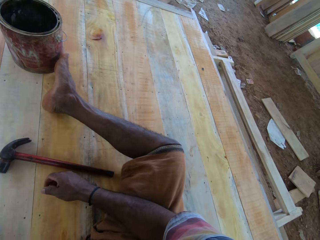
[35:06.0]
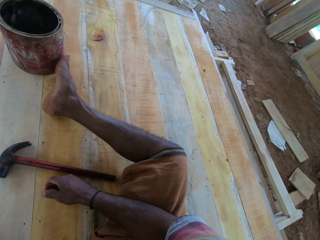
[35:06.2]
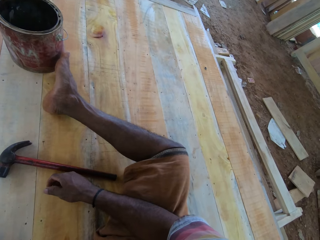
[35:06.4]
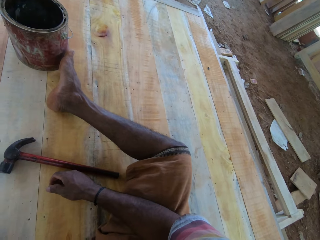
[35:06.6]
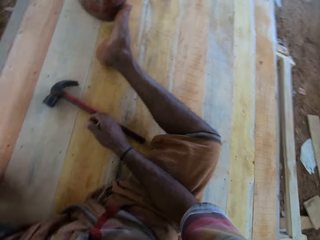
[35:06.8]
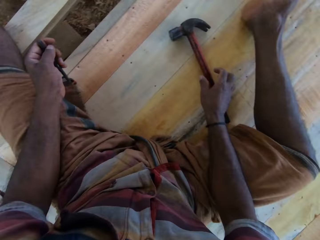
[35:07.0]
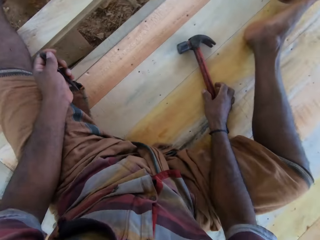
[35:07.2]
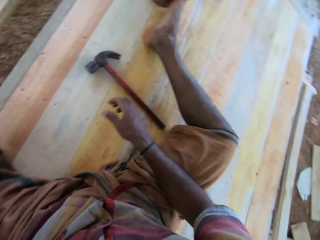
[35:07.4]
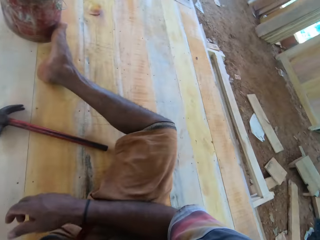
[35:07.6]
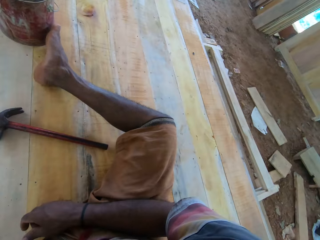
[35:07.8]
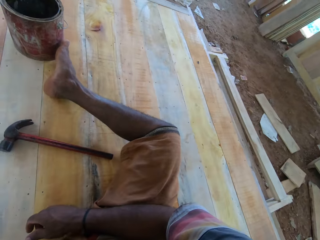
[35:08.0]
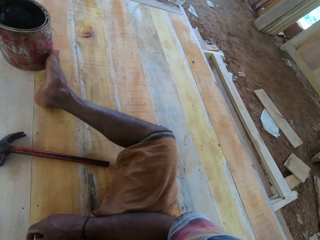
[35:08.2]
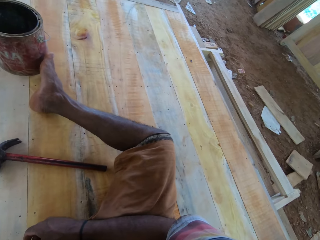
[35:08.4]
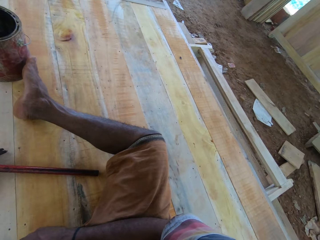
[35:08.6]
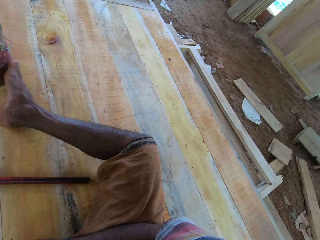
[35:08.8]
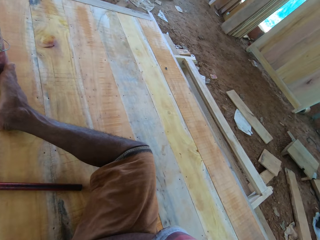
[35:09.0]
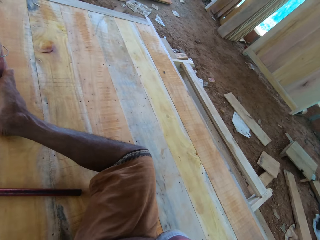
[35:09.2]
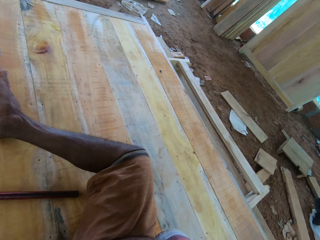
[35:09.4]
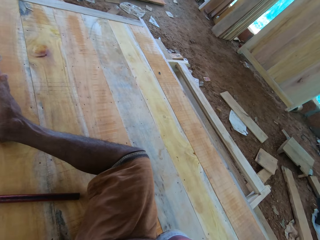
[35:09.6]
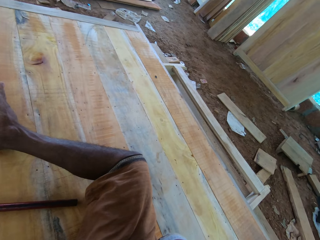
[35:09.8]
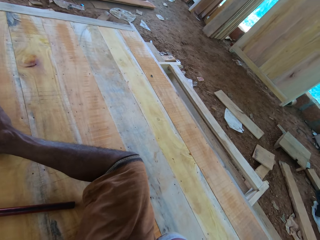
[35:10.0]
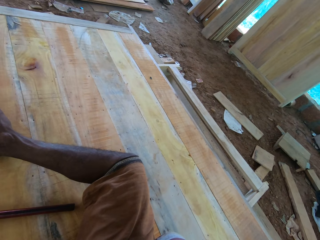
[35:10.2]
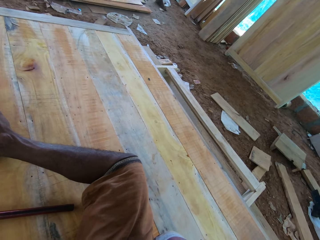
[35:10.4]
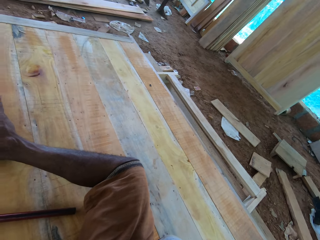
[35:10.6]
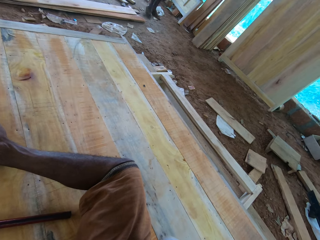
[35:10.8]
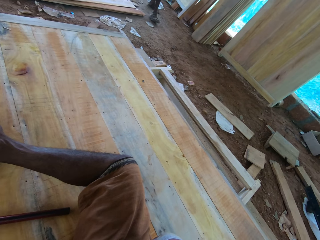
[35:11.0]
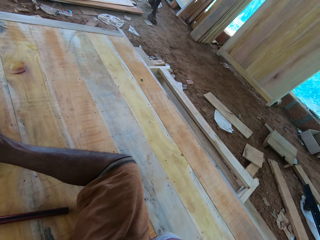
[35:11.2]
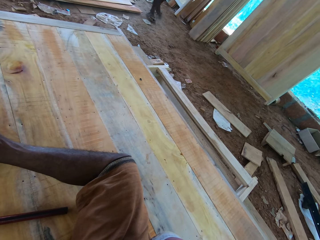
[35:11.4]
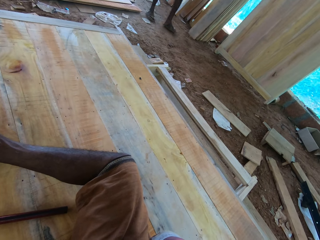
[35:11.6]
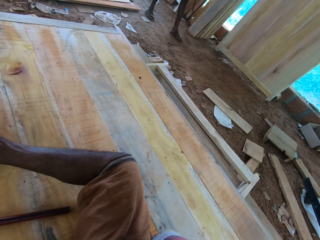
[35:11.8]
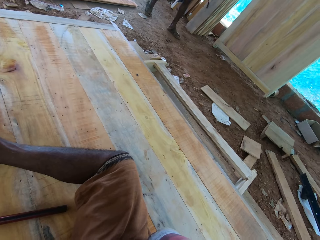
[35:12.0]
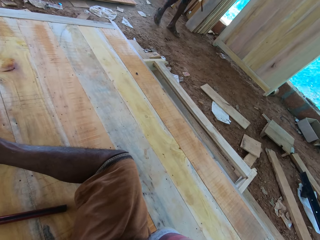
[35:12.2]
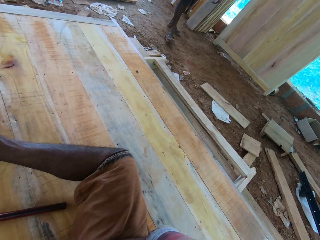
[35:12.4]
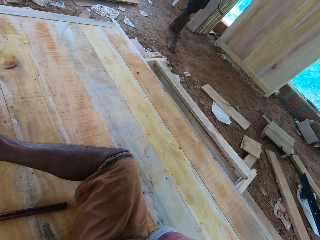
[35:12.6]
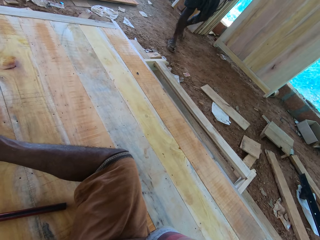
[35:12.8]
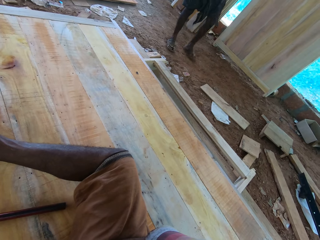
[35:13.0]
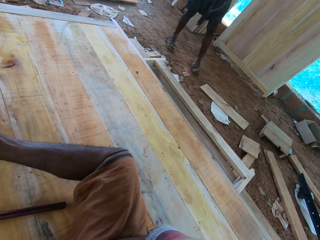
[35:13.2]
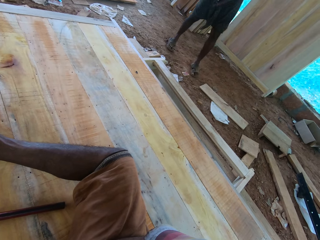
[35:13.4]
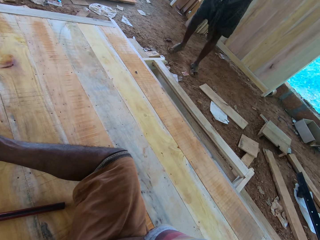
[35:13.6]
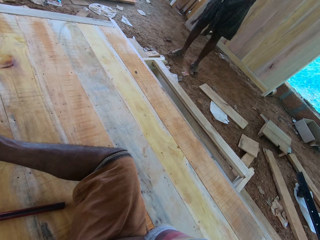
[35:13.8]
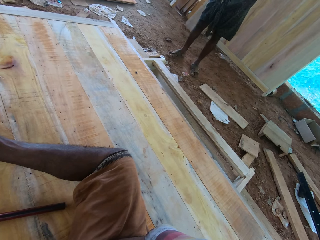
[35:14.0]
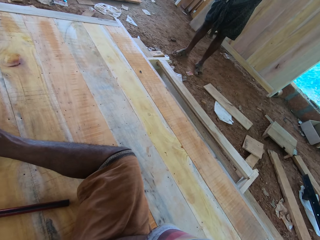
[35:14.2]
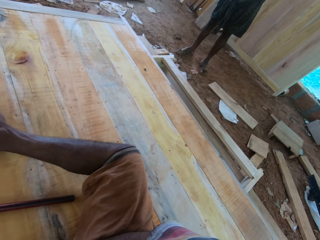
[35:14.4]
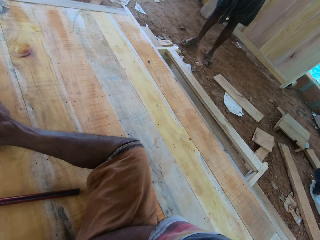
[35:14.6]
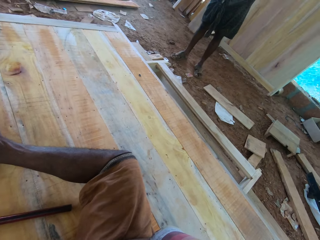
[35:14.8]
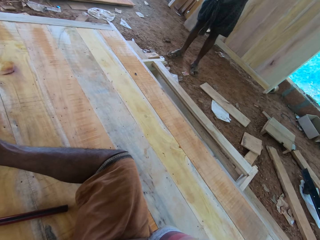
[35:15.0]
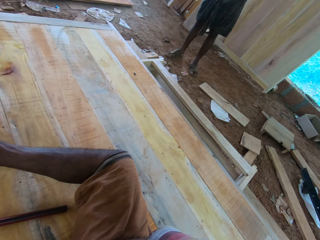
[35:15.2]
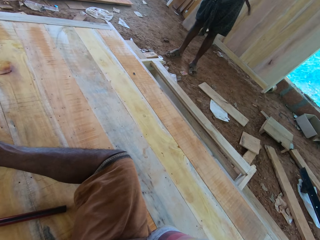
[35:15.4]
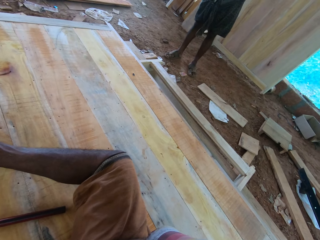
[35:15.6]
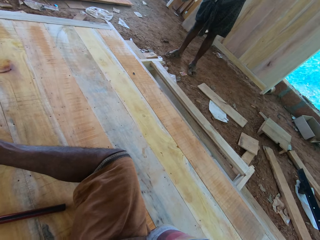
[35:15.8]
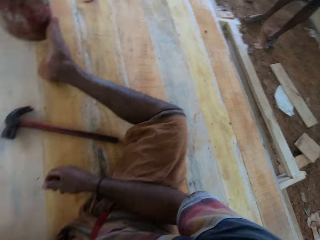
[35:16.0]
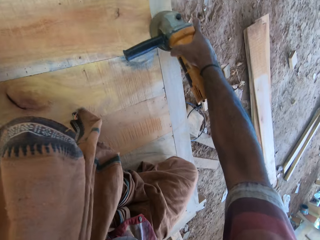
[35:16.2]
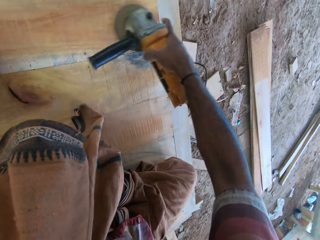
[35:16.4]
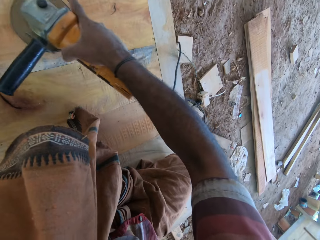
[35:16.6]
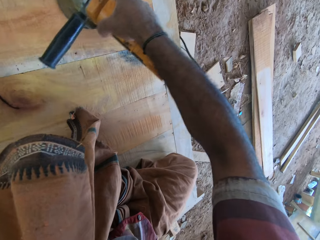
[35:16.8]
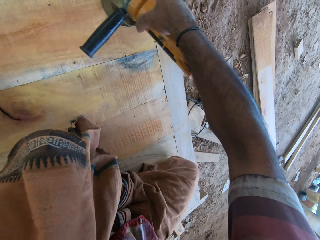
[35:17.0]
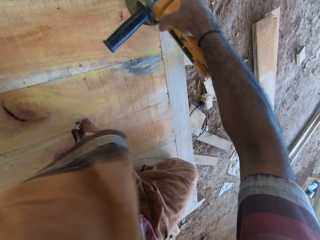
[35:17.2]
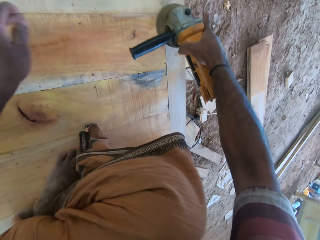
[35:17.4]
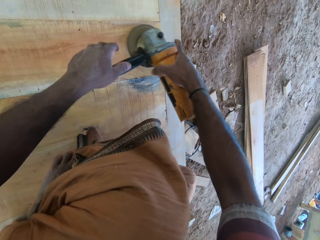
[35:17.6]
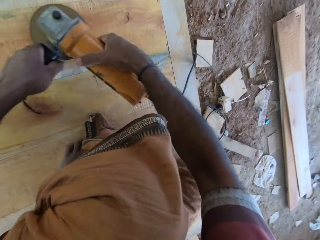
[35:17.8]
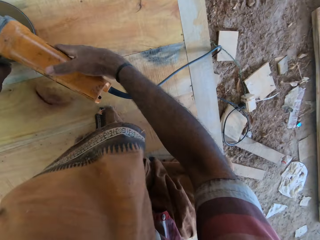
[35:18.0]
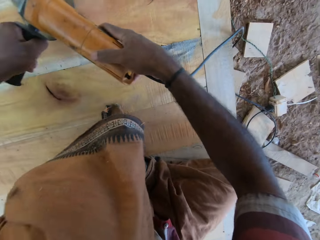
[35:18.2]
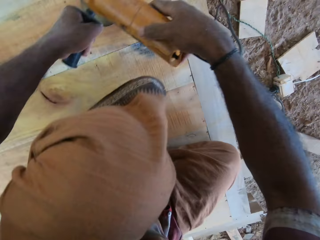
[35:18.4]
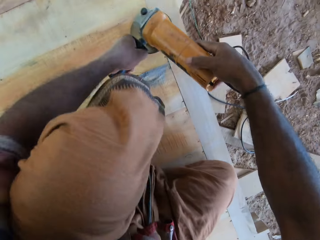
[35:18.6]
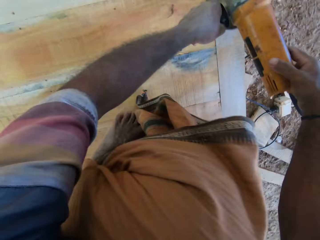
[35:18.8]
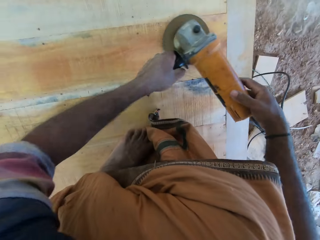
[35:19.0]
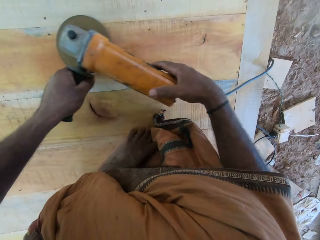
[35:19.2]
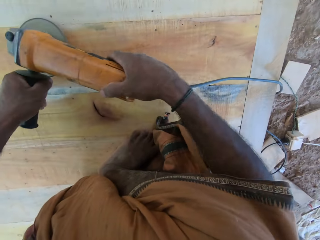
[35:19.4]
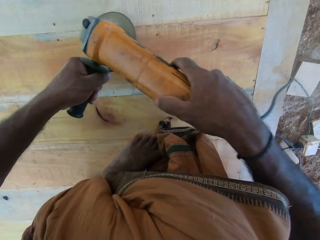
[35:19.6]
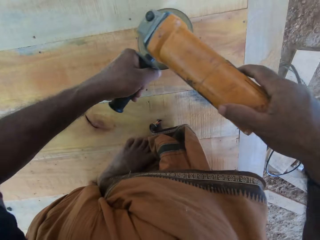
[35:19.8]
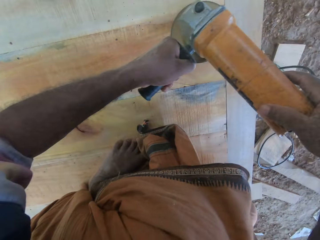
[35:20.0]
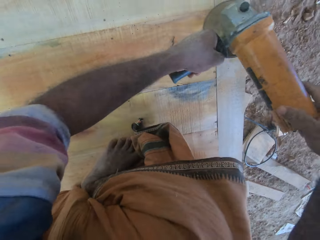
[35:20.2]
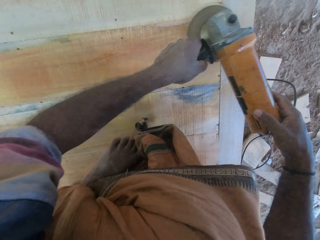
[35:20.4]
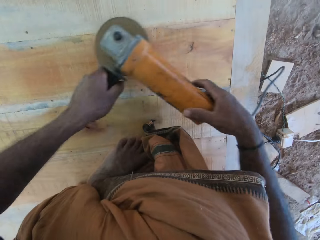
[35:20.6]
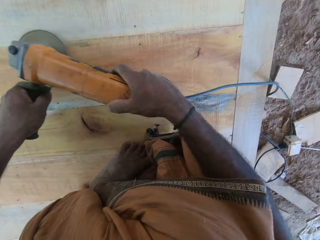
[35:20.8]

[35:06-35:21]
The camera wearer talks to a man. The man talks to the camera wearer. The camera wearer talks to the man. They smoothen a piece of wood with a wood sanding machine. They hold the wood smoothing machine with the hands. They smoothen the wood.

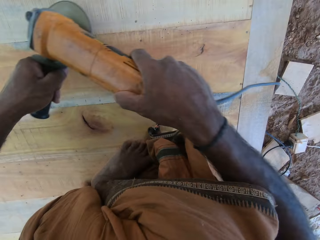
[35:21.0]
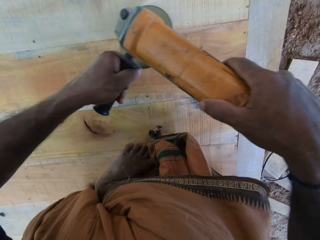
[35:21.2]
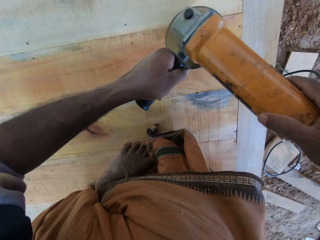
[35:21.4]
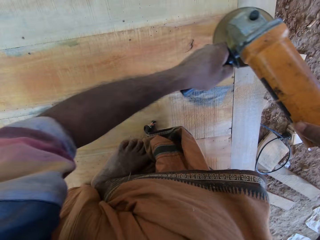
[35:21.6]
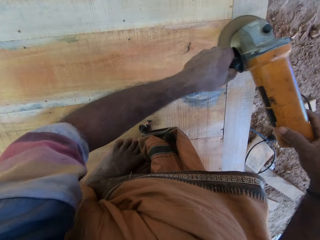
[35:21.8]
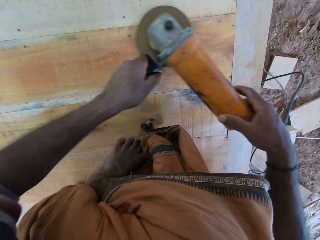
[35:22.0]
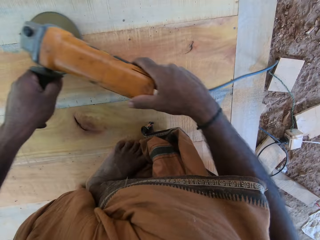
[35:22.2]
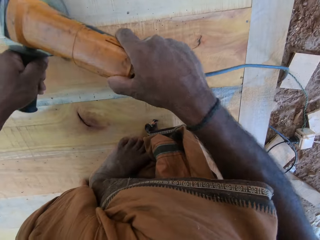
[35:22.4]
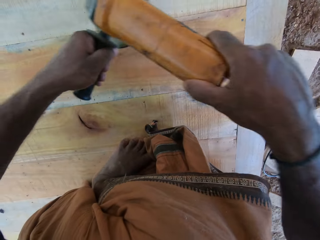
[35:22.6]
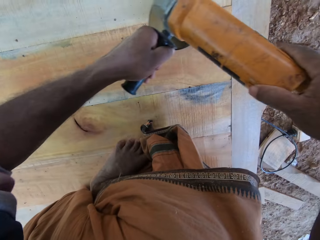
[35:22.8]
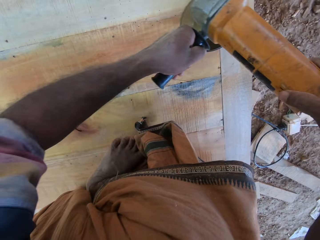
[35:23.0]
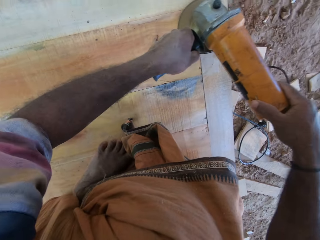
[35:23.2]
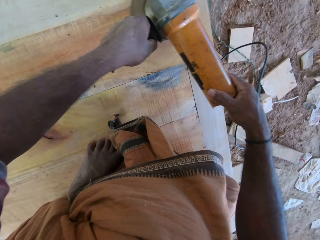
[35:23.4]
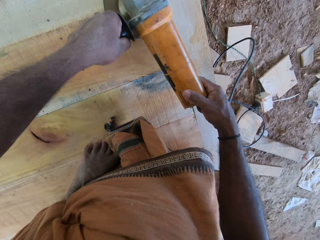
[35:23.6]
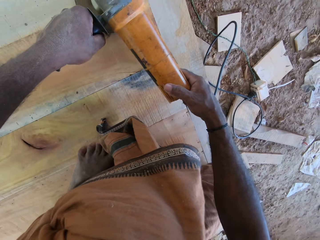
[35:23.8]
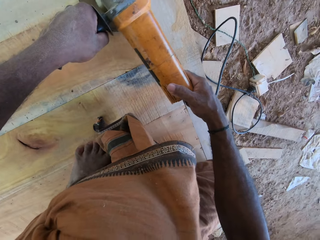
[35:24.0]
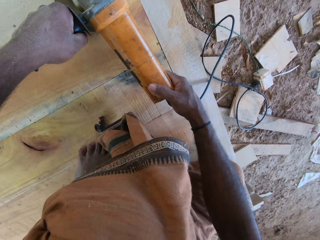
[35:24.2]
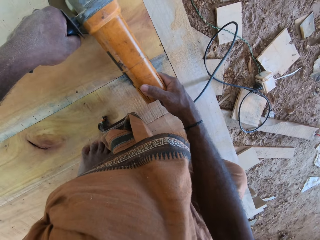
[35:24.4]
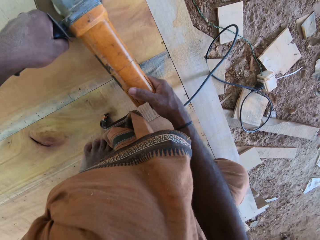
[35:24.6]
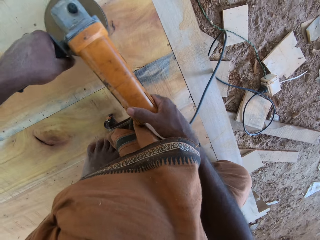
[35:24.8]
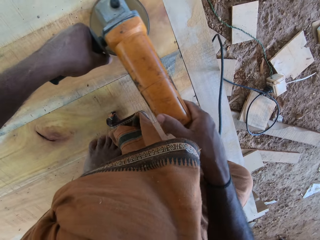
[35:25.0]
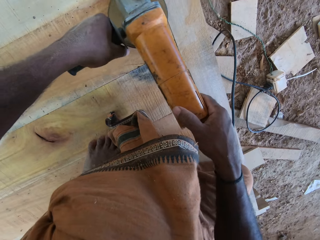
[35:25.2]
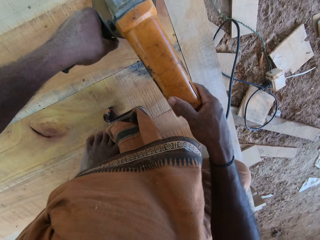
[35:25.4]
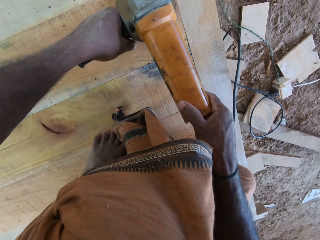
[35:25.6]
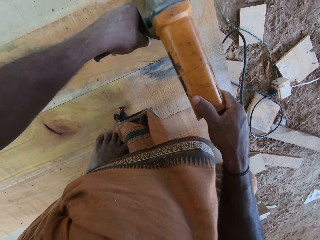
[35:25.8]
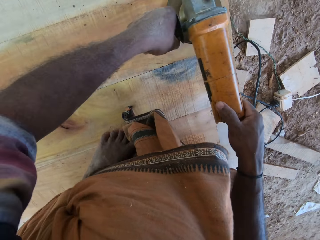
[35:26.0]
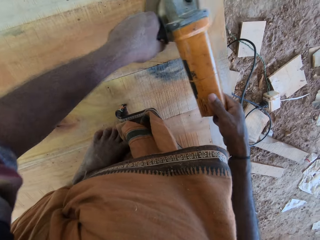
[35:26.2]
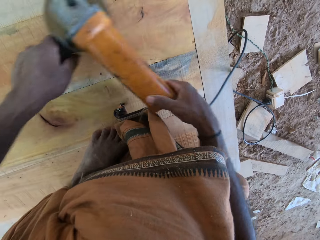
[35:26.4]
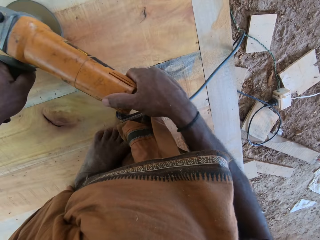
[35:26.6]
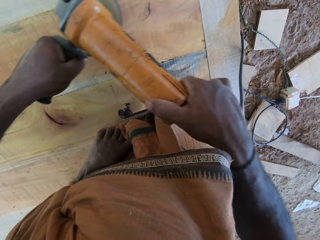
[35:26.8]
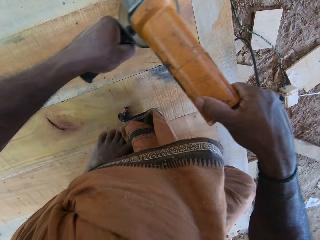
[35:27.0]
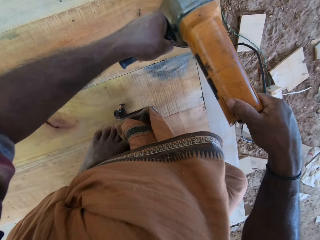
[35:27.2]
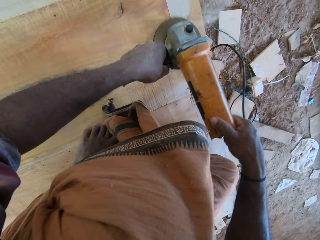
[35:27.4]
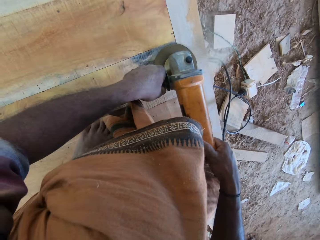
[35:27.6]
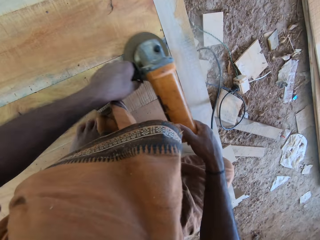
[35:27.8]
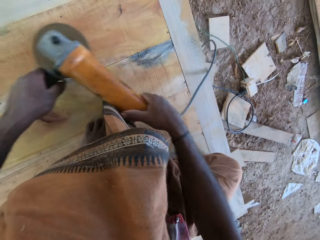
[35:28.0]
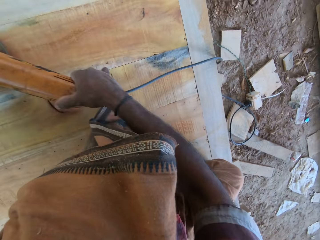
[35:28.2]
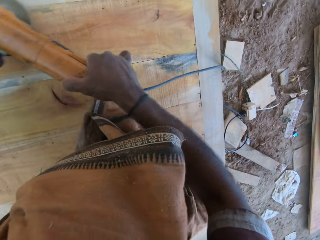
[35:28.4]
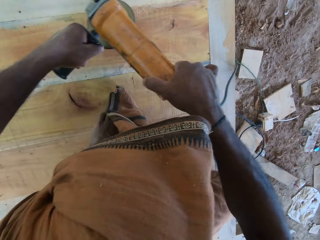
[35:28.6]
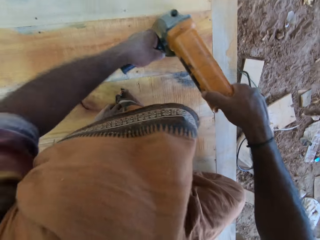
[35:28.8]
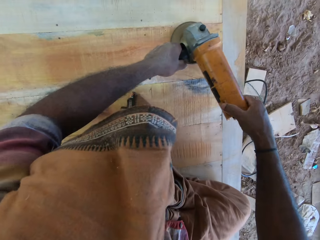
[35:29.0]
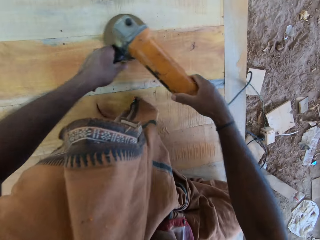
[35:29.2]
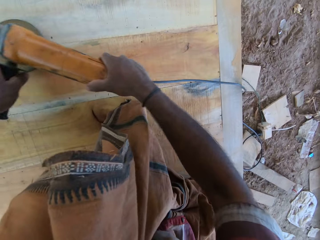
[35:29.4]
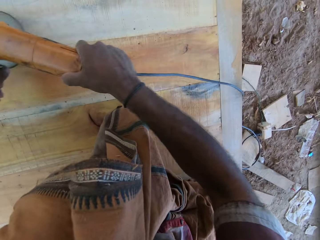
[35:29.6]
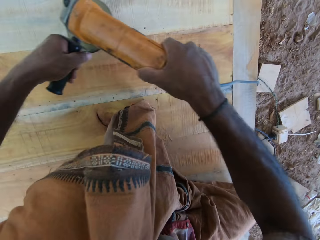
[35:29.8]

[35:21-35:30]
The camera wearer looks around.
